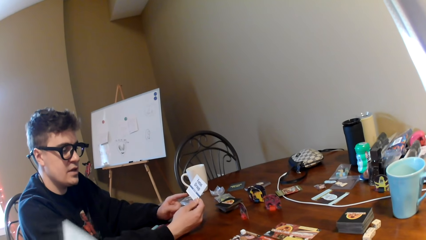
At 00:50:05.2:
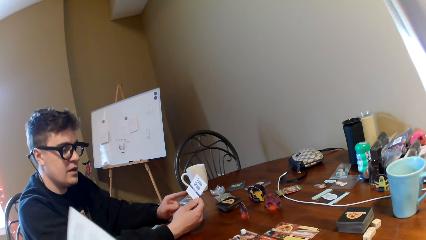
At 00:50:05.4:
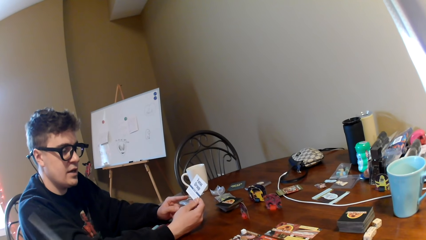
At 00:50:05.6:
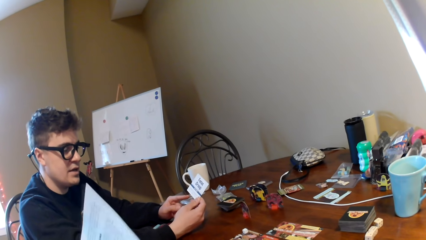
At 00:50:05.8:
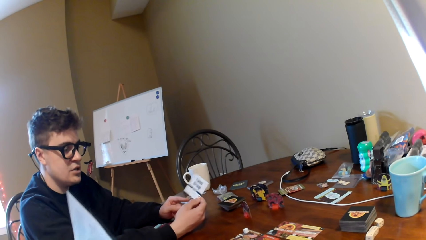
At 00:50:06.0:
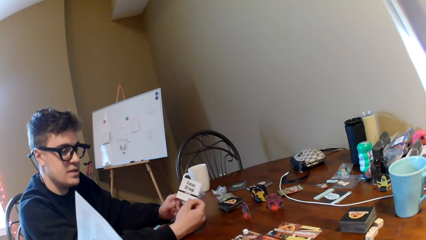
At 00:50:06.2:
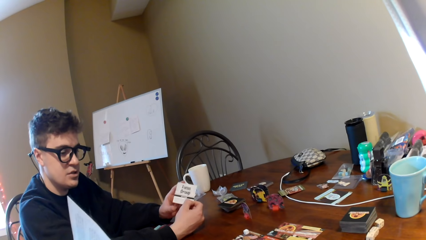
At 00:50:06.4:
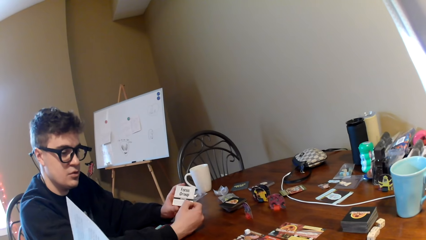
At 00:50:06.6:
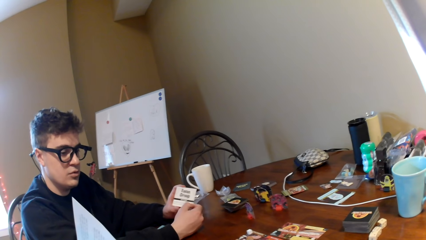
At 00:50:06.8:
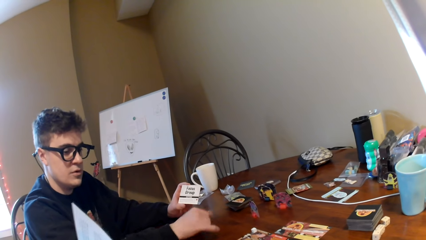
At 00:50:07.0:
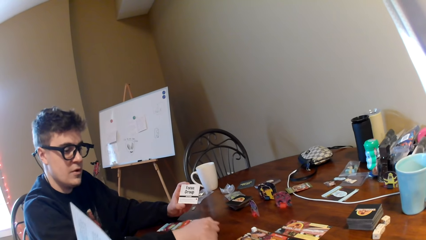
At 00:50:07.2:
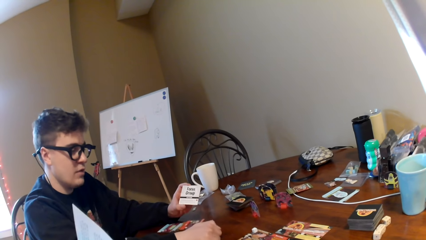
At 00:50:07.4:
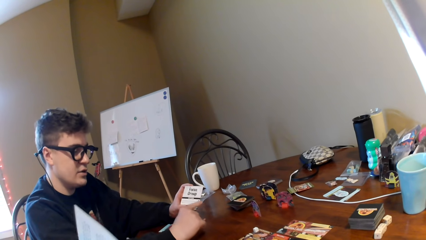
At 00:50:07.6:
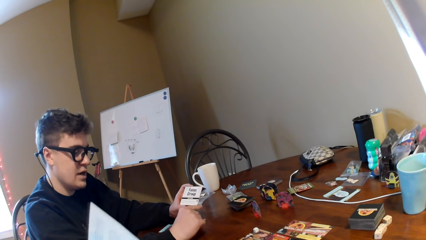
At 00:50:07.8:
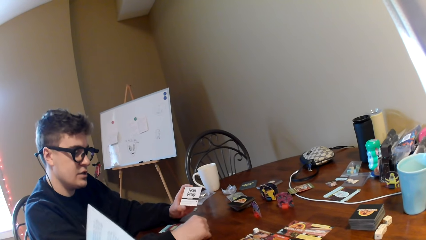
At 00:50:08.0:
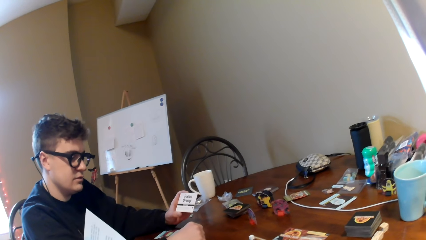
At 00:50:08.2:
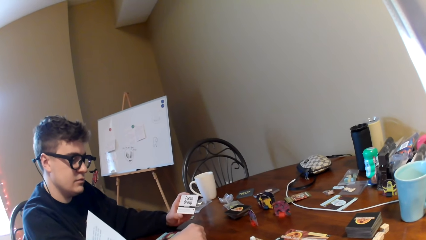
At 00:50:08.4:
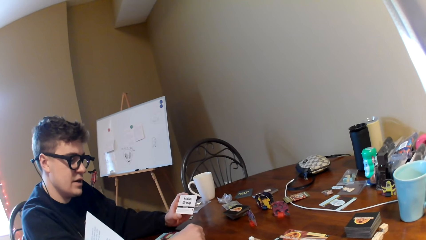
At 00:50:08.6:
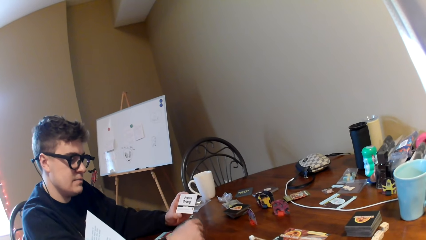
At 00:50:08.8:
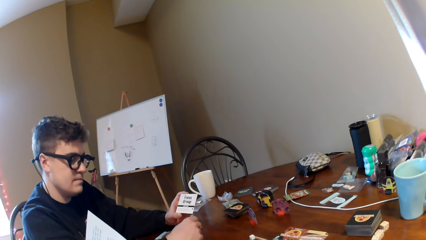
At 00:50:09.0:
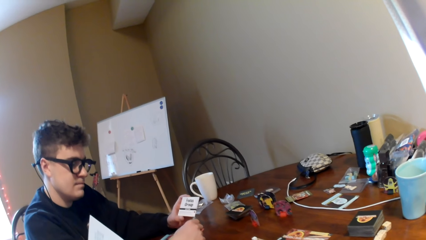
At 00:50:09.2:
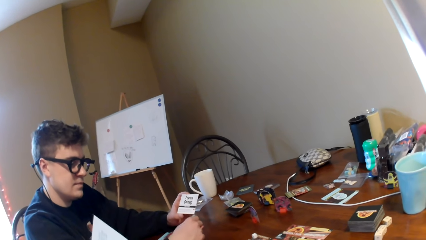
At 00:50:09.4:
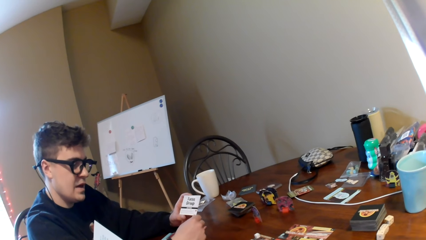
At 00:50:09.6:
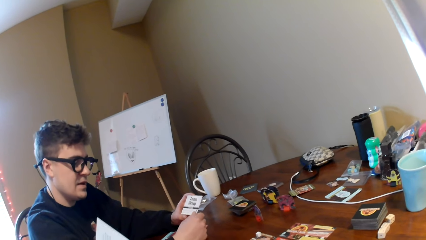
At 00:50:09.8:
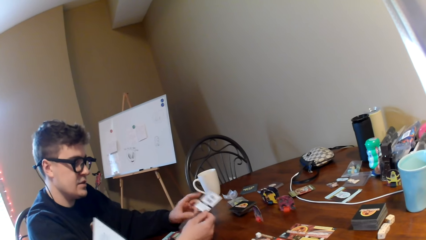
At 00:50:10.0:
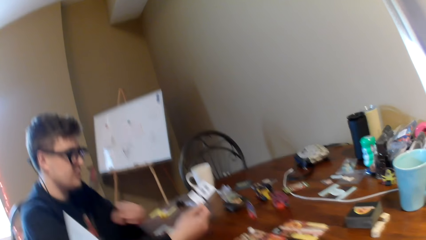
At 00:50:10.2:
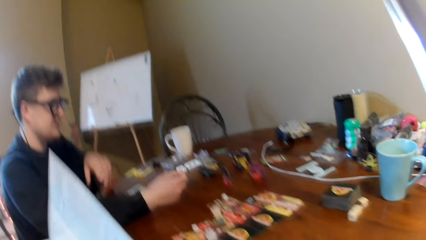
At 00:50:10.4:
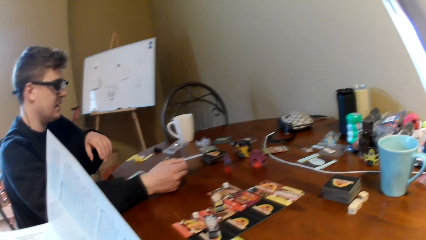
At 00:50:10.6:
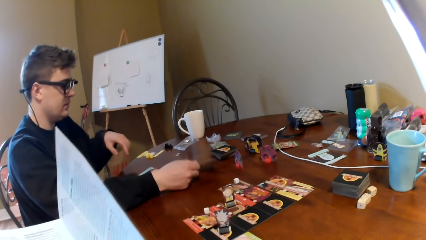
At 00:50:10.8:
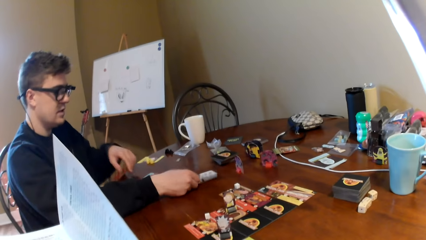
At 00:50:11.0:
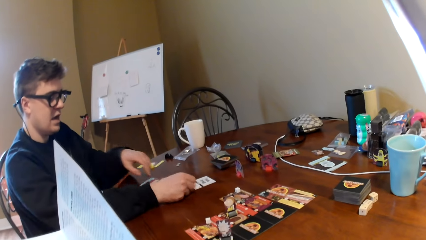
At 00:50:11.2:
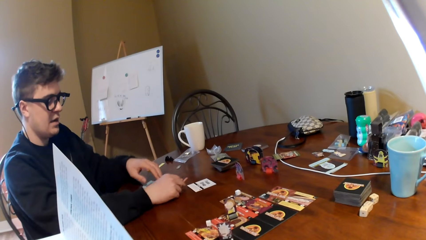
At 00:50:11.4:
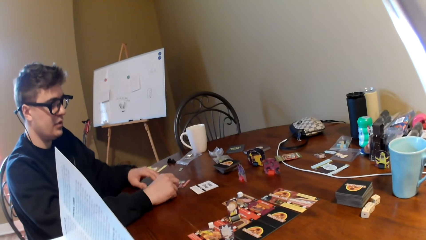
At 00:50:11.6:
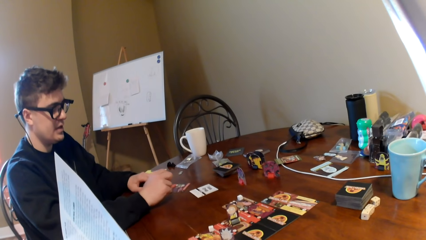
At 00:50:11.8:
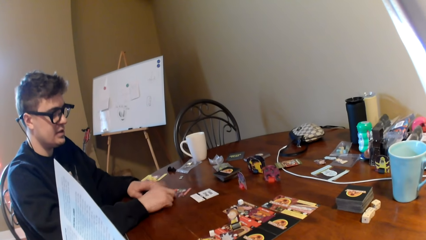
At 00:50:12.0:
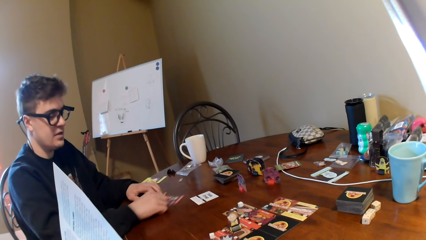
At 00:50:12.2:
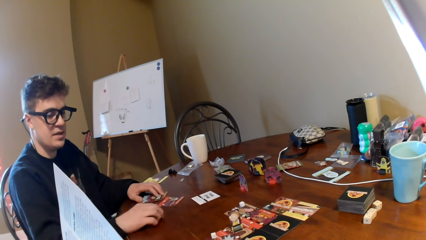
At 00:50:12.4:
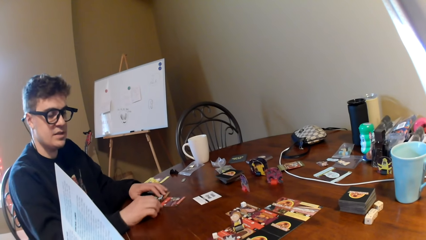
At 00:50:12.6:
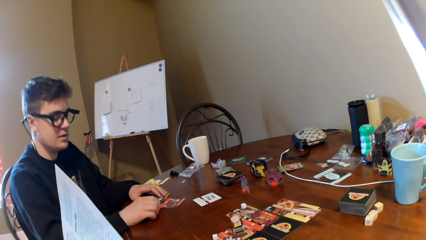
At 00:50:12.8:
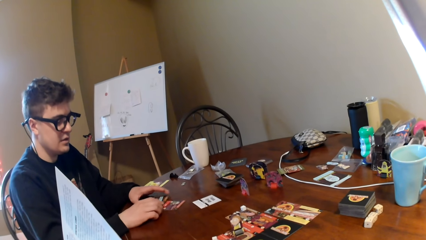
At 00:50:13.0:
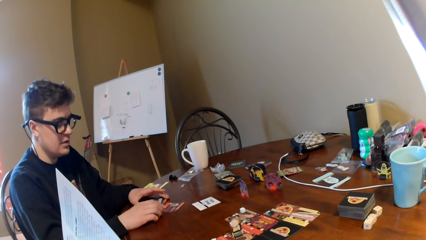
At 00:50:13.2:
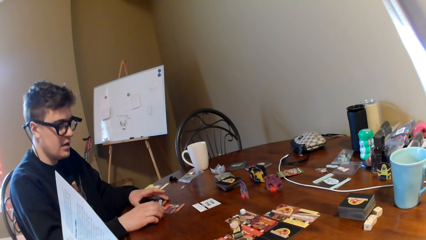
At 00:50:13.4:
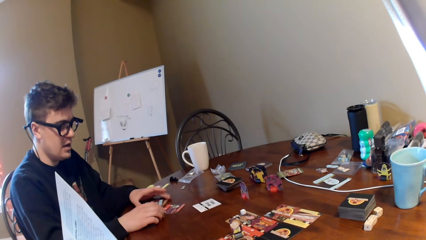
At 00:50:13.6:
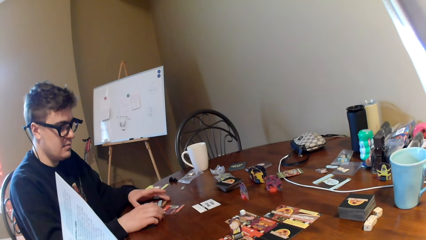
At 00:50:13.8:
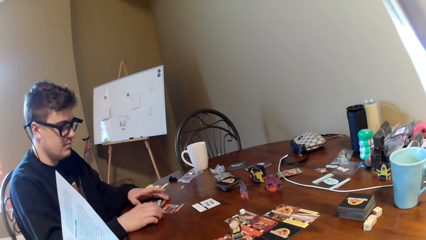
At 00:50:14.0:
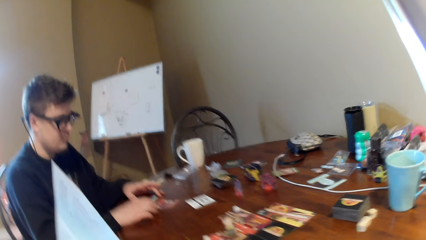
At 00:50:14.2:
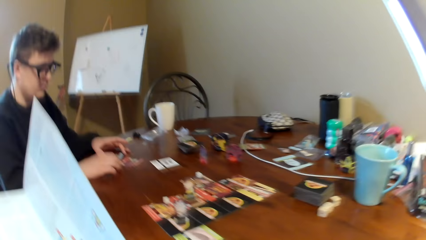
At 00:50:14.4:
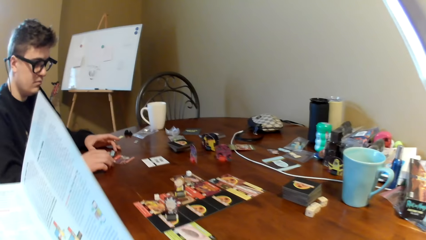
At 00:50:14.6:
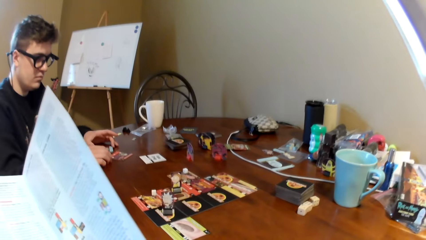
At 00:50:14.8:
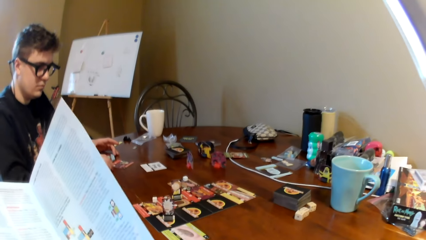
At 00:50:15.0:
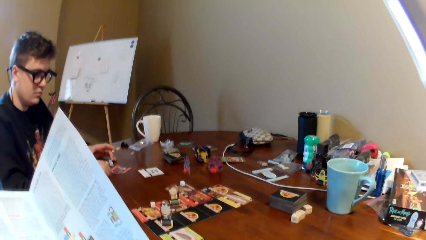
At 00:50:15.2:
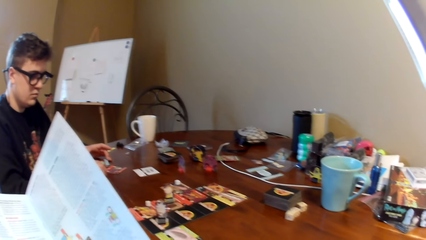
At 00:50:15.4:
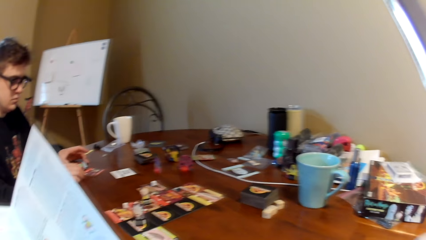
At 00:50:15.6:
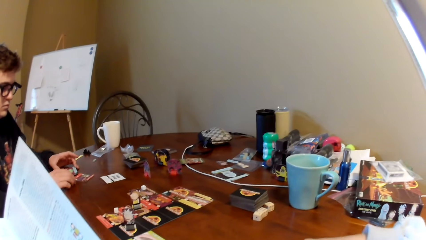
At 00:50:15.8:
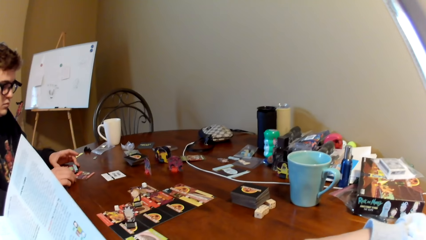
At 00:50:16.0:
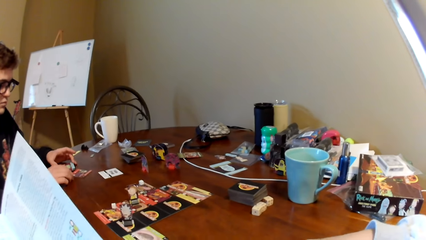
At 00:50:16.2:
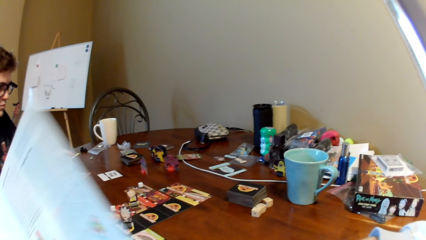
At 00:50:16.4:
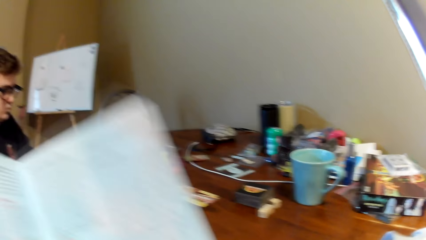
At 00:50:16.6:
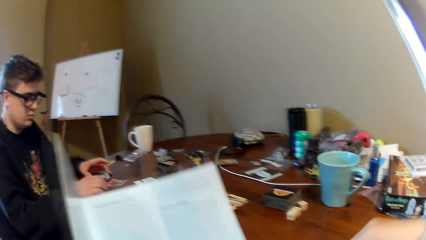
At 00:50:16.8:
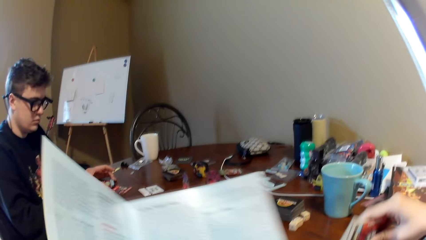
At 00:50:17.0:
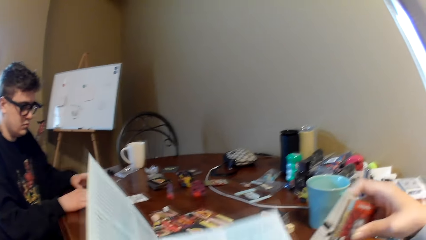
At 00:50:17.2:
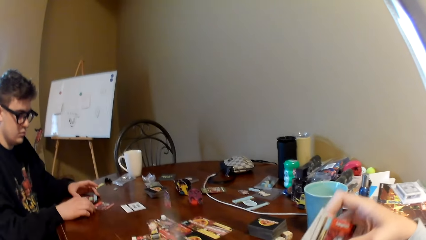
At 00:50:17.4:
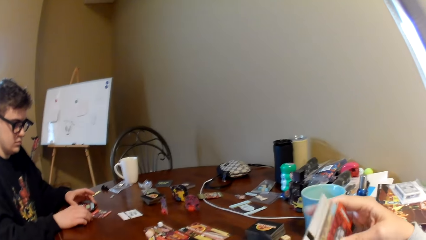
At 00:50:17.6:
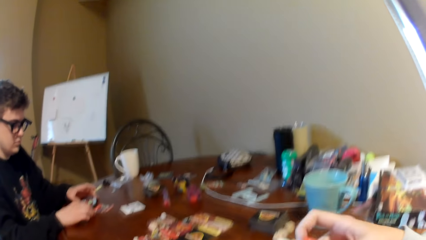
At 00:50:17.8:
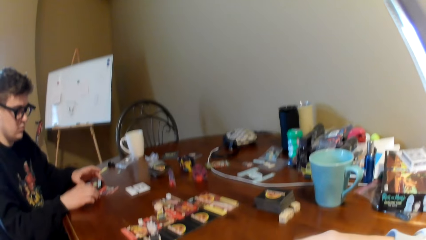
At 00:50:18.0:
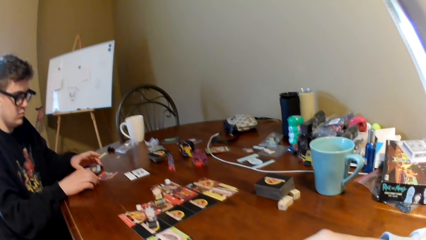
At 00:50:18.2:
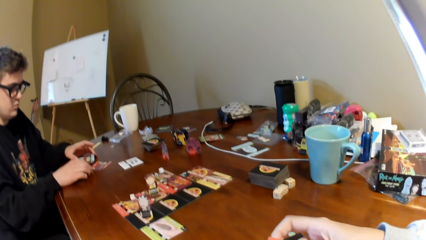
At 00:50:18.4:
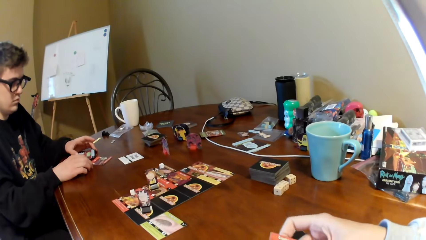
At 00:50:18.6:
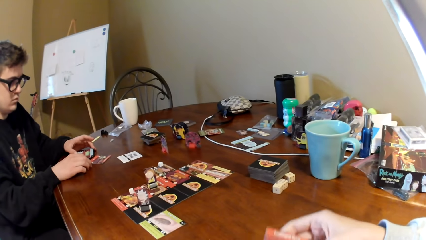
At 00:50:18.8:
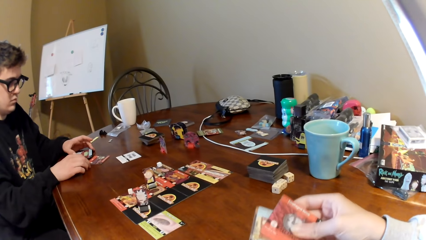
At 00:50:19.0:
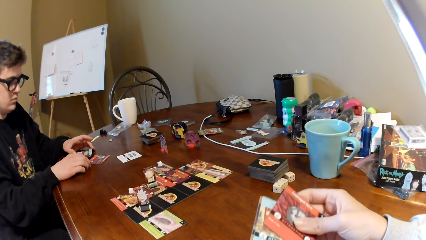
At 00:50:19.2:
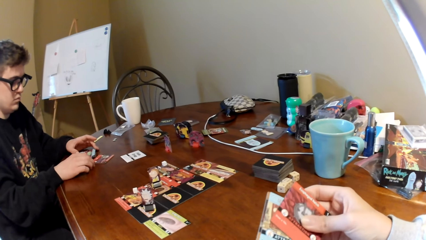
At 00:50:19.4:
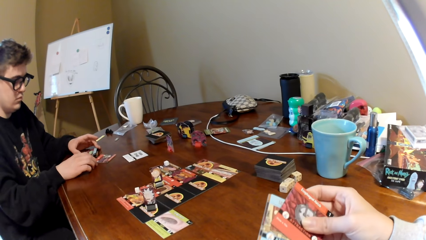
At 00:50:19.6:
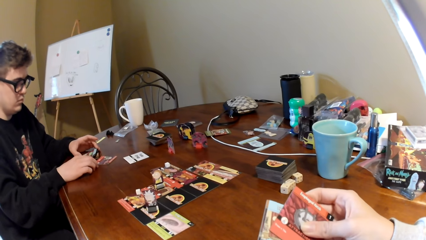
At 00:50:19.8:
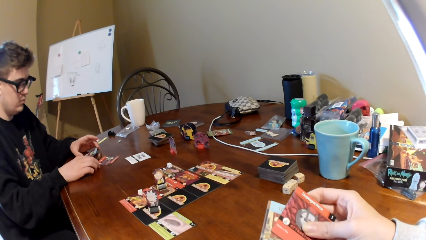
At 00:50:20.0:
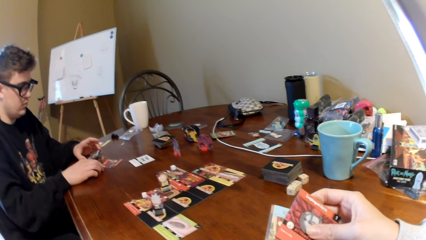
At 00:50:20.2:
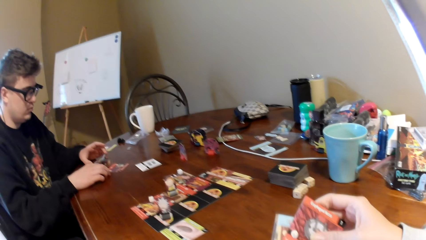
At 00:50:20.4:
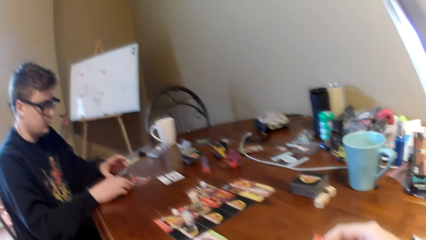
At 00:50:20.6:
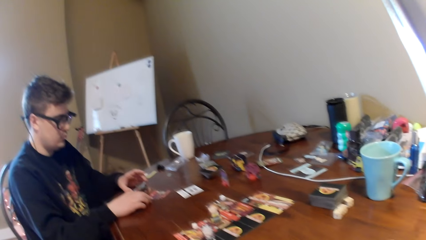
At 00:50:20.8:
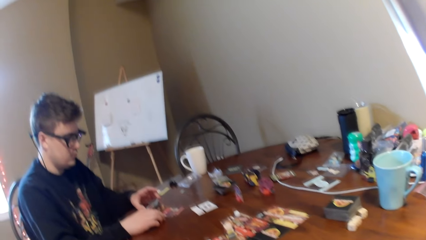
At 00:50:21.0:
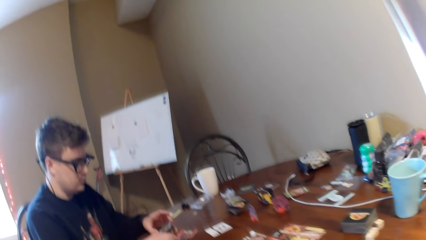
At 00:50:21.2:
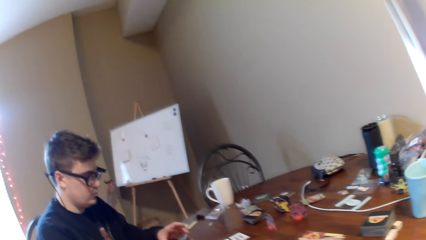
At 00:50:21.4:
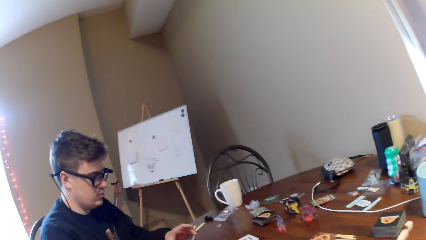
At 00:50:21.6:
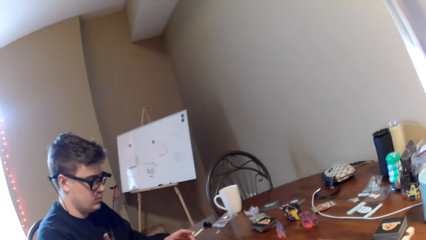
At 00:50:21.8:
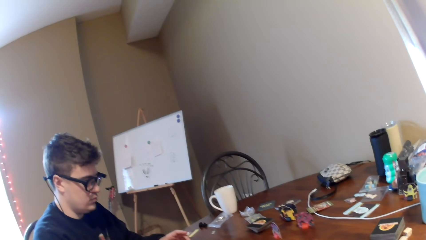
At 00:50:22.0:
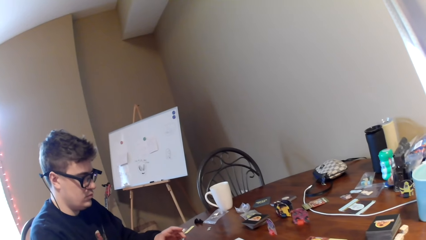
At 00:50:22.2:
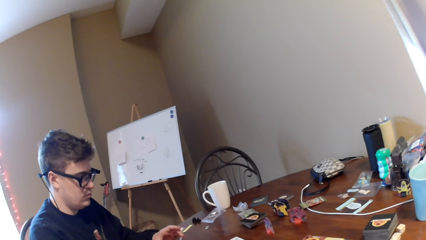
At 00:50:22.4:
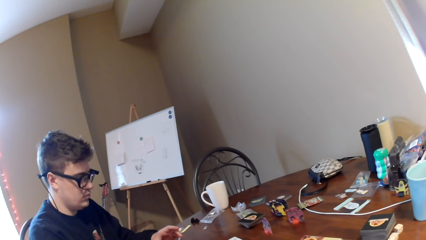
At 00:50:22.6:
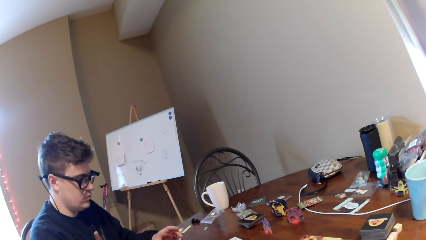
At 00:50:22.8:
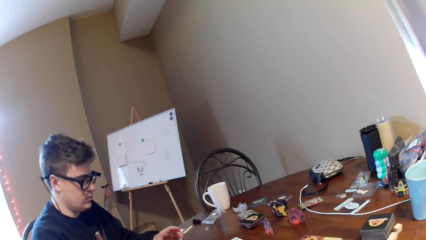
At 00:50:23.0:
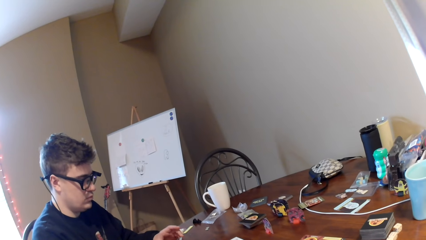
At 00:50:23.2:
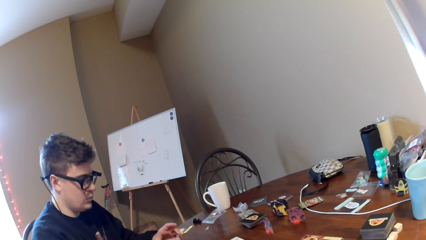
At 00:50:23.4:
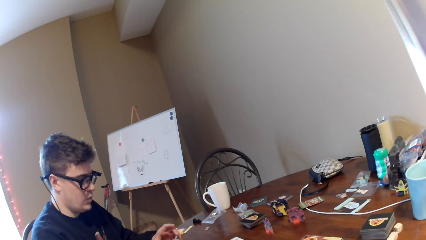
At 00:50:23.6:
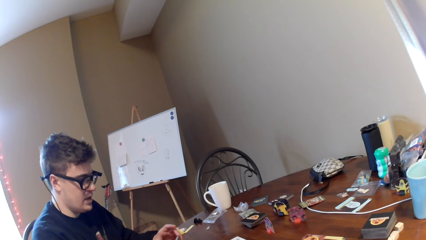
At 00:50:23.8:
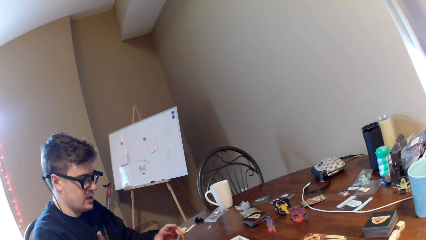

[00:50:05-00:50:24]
A person looks at the card in his hand. The person puts the card on the table. The camera wearer takes cards from the table. They look at the cards in the hand. The person looks at the cards in his hand. The camera wearer looks at the person.
